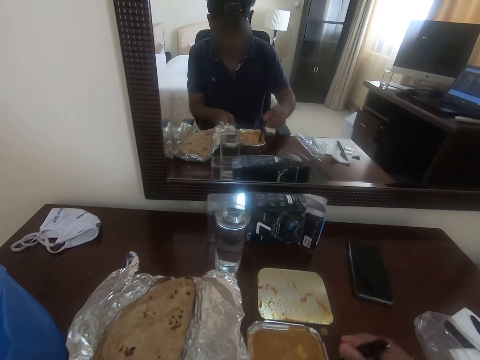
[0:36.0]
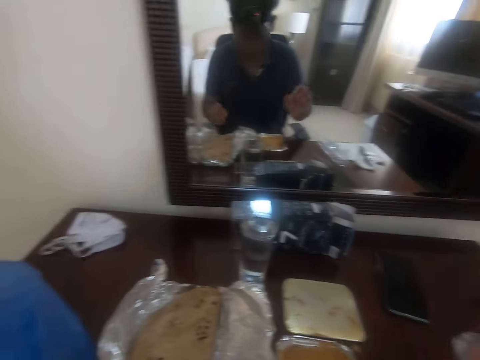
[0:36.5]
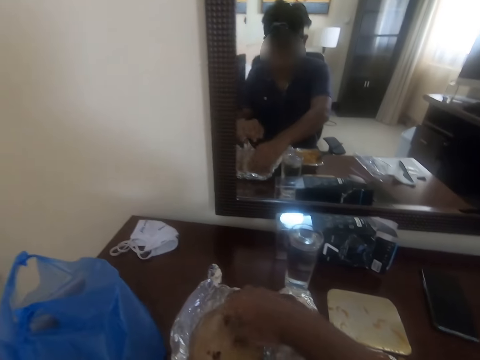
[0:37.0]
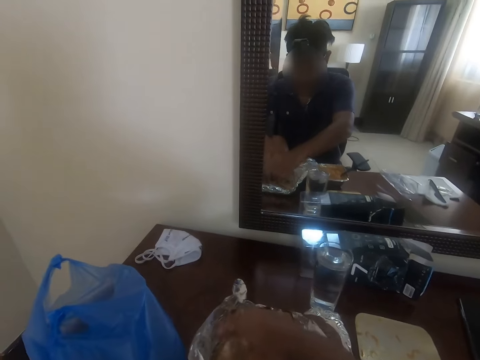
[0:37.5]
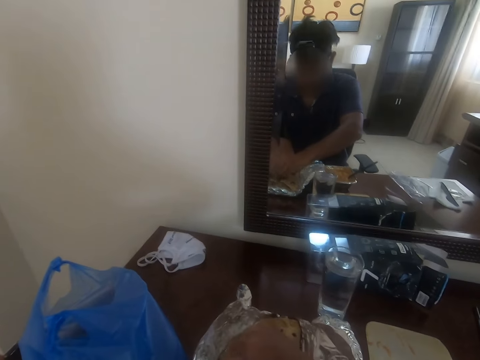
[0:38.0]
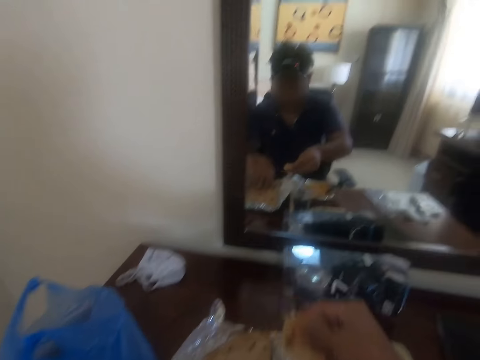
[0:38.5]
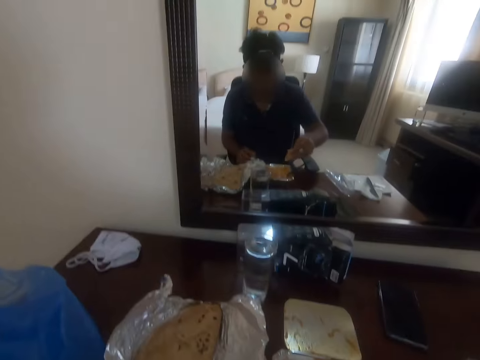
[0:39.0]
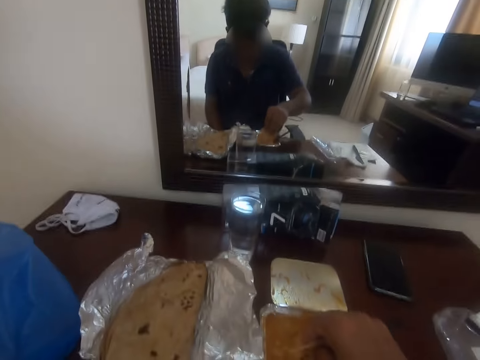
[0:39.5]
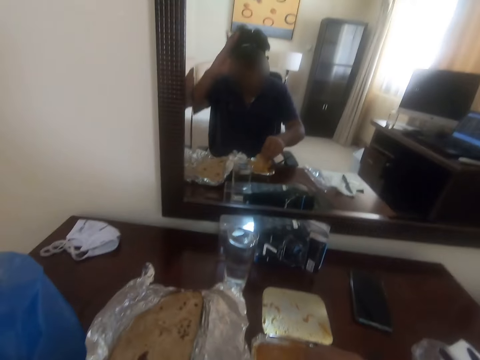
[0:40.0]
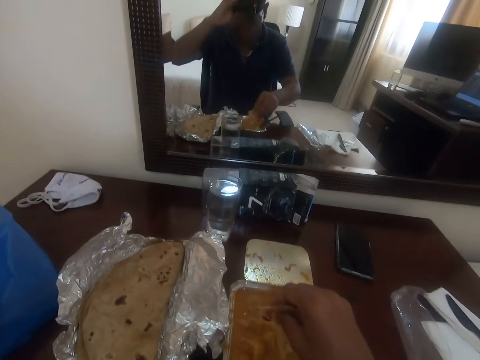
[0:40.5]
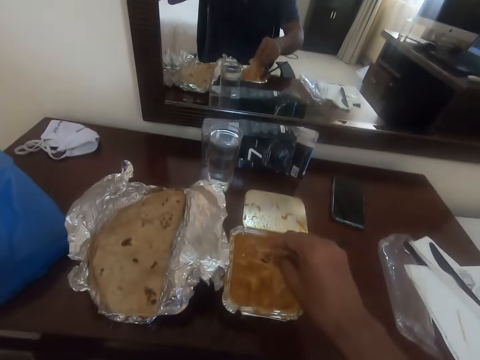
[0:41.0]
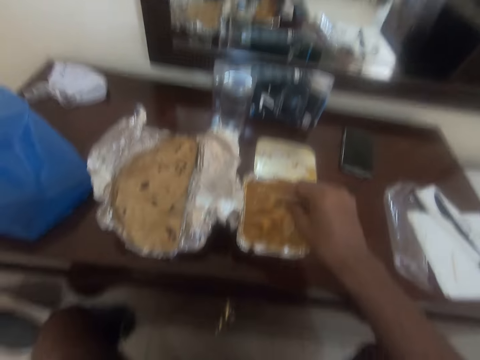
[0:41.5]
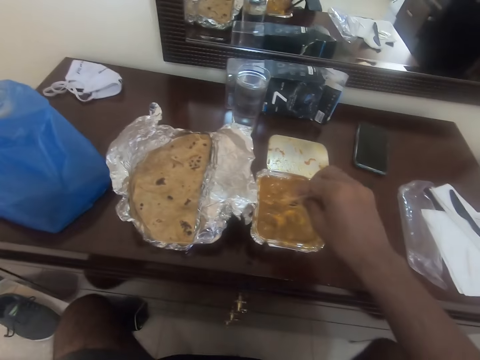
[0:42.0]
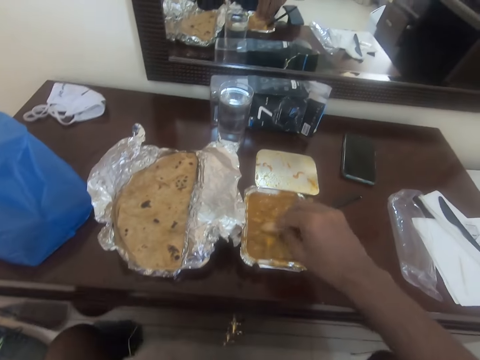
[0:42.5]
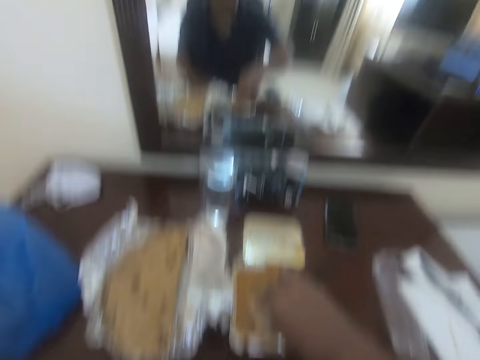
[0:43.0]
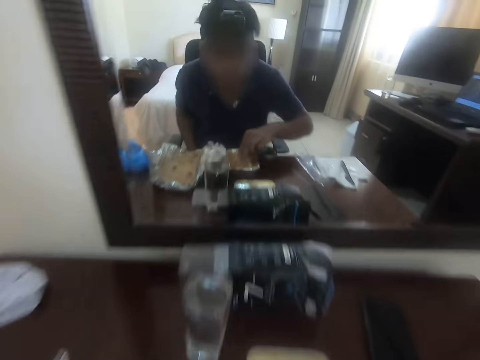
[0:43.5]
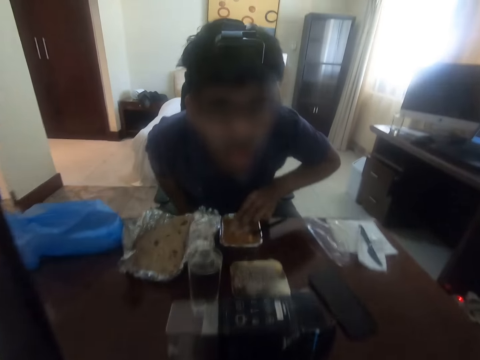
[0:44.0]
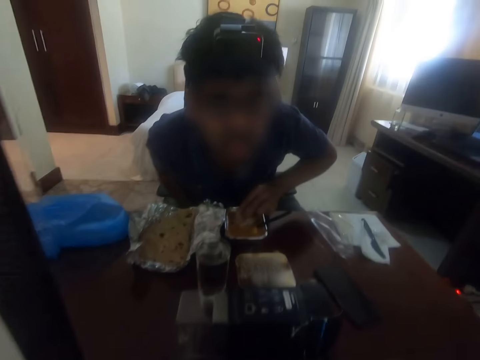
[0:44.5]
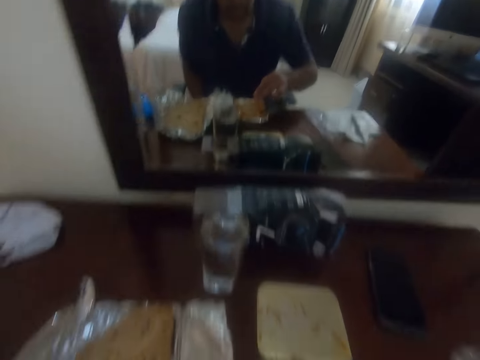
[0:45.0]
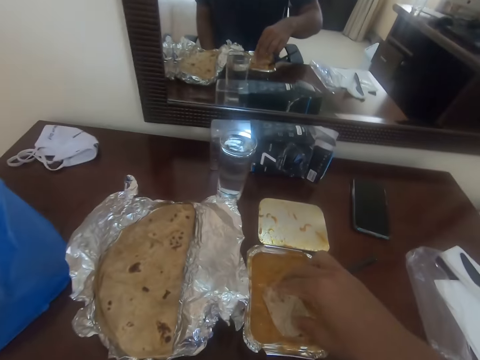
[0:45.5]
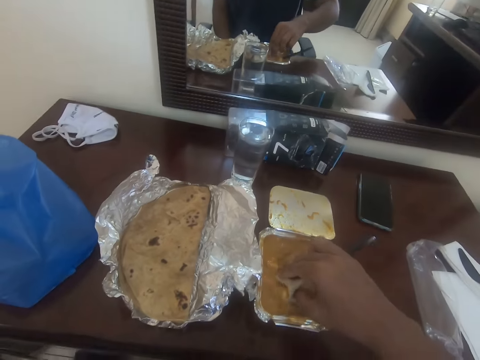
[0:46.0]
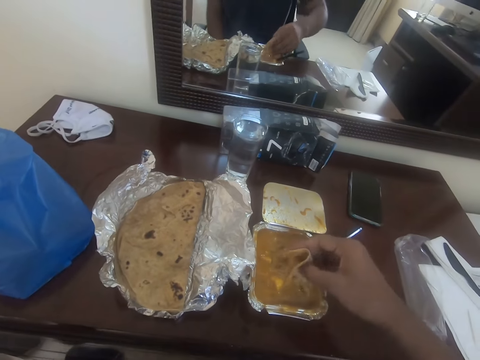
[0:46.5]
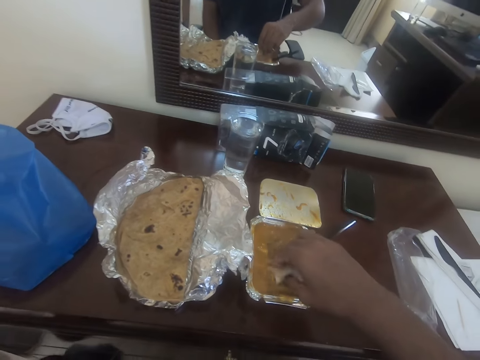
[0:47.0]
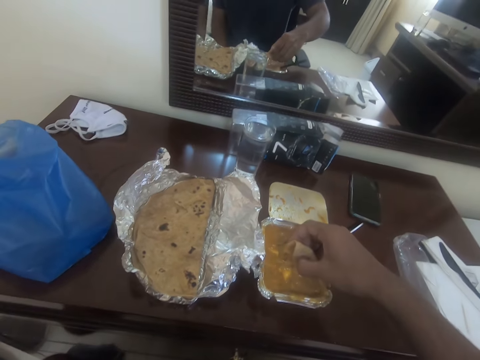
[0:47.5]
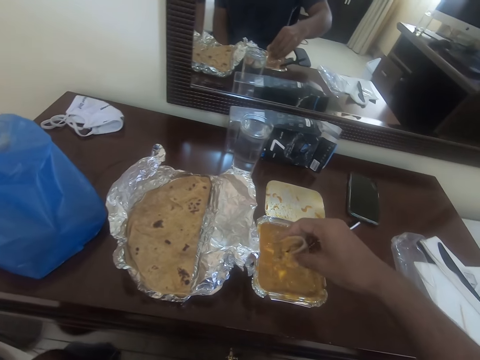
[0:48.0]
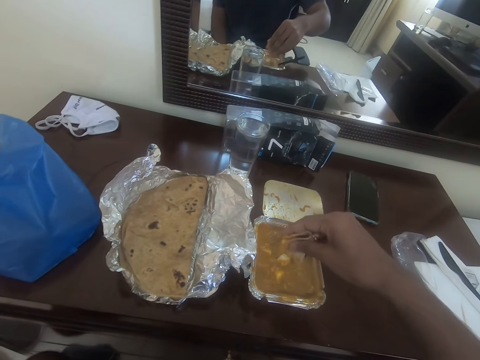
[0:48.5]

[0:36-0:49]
The camera wearer picks the chapati or flatbread. He cuts the chapati from the table. He dips the flatbread in the stew. He stares at the topmost part of the drawers. He dips the flatbread in the stew. He looks at himself in the mirror. He dips the flatbread in the stew.

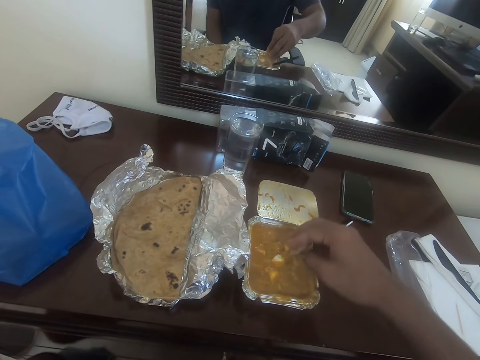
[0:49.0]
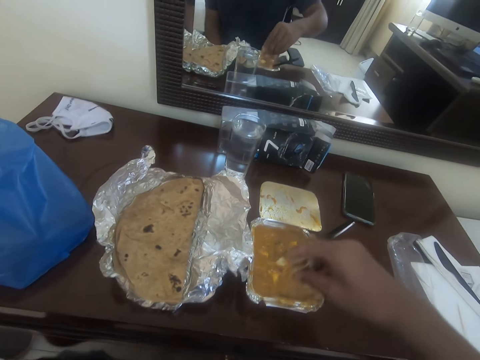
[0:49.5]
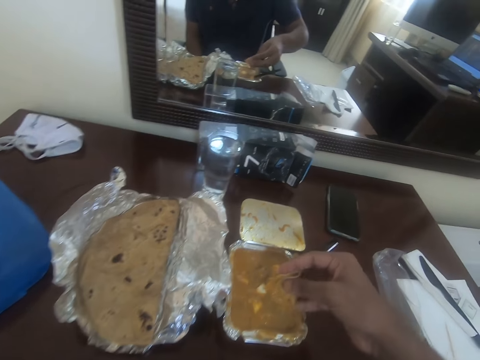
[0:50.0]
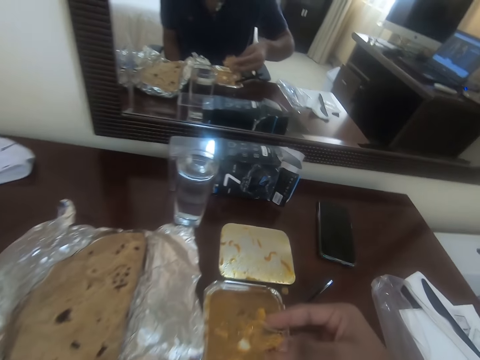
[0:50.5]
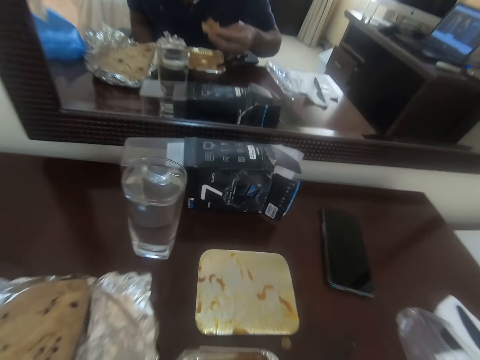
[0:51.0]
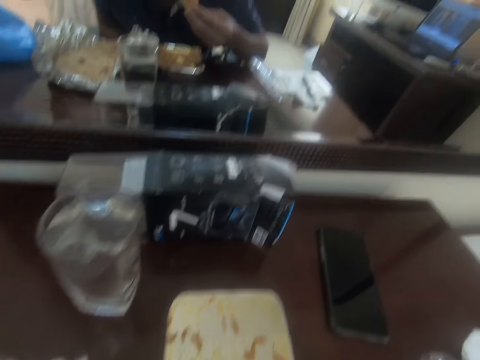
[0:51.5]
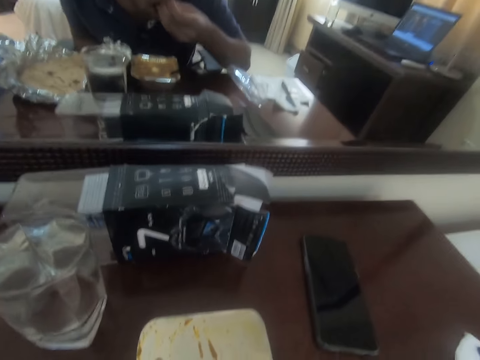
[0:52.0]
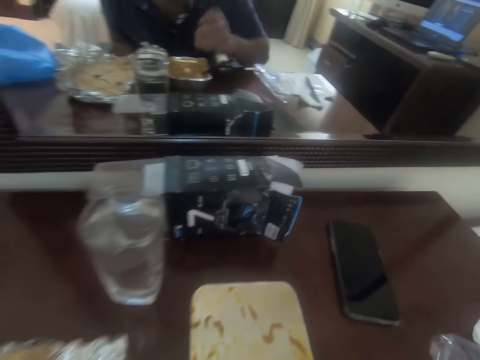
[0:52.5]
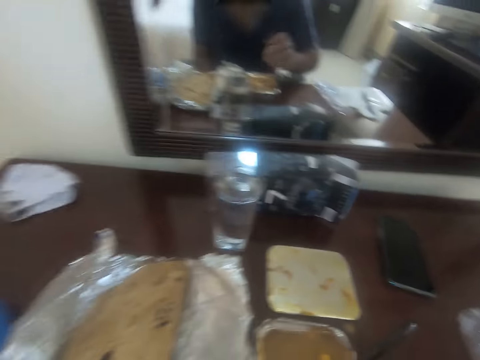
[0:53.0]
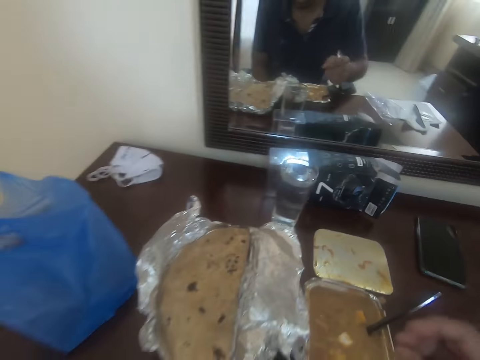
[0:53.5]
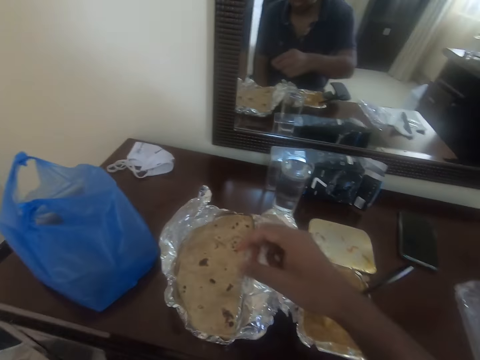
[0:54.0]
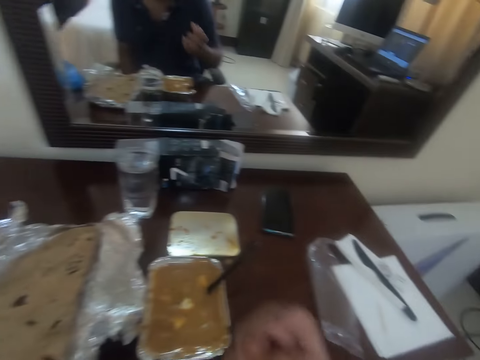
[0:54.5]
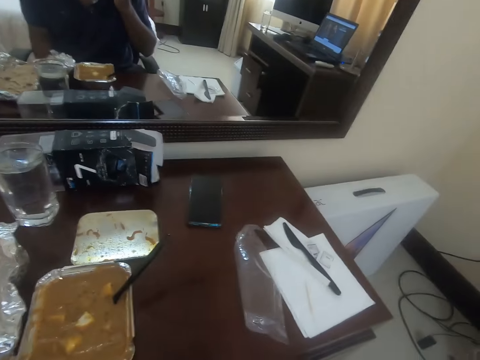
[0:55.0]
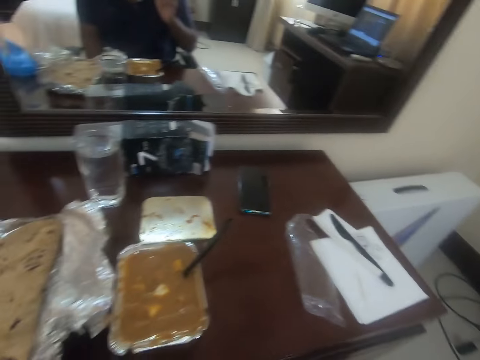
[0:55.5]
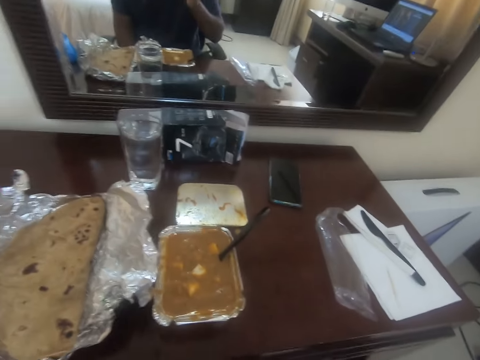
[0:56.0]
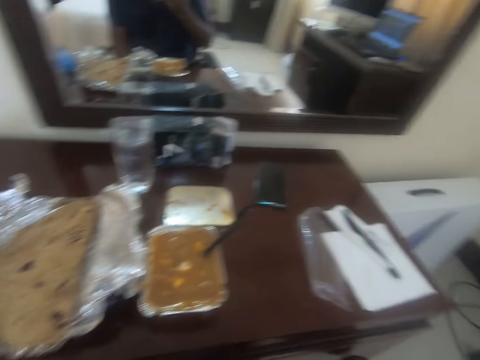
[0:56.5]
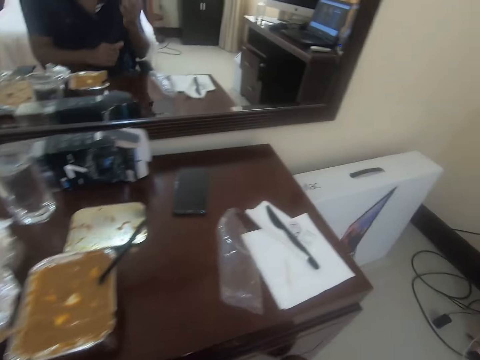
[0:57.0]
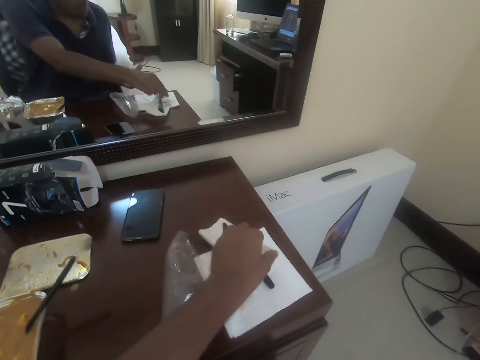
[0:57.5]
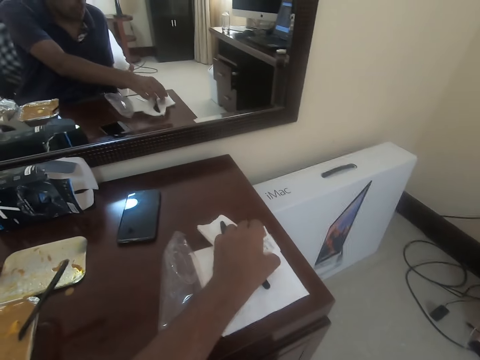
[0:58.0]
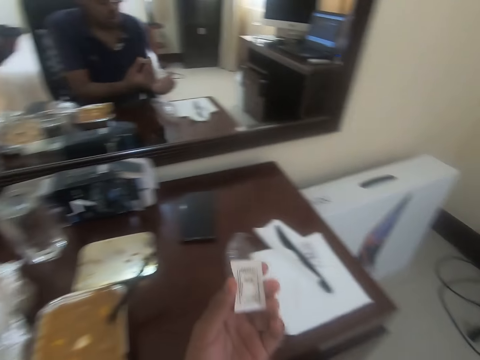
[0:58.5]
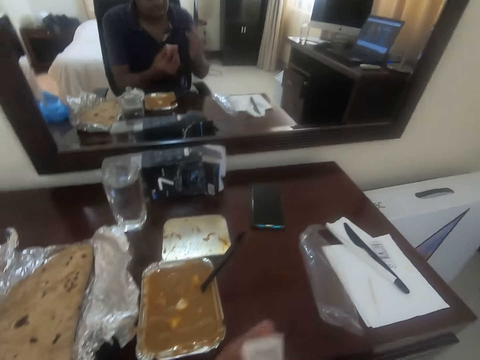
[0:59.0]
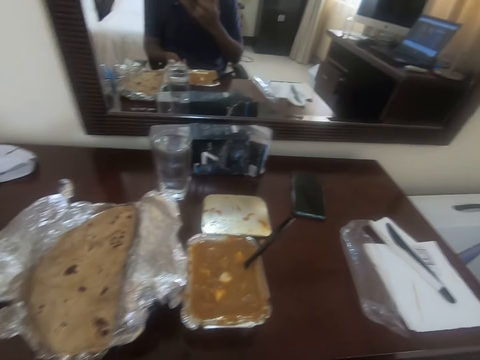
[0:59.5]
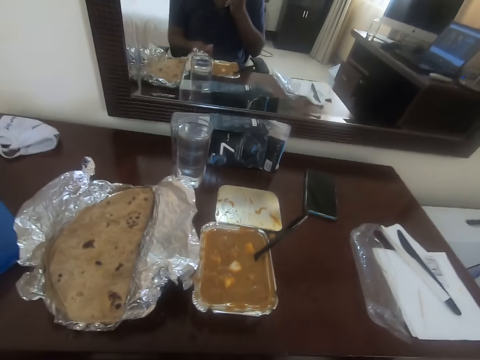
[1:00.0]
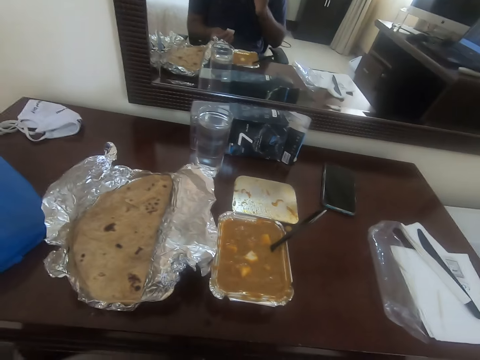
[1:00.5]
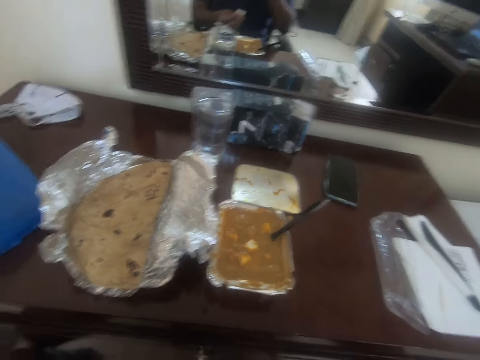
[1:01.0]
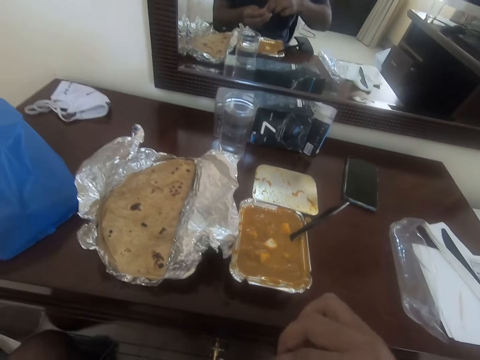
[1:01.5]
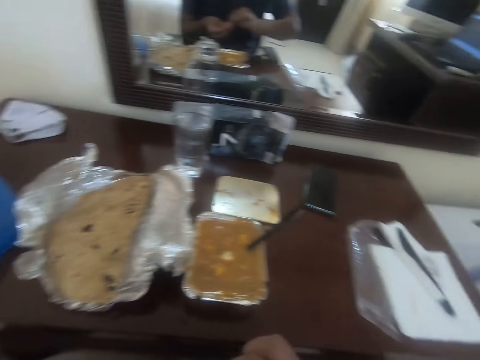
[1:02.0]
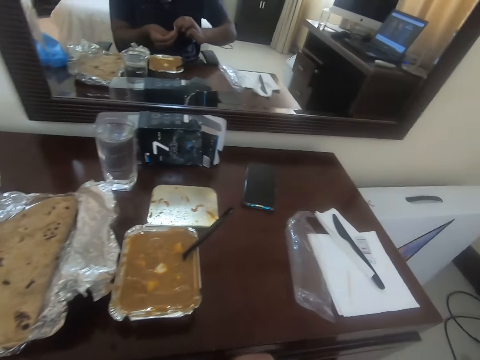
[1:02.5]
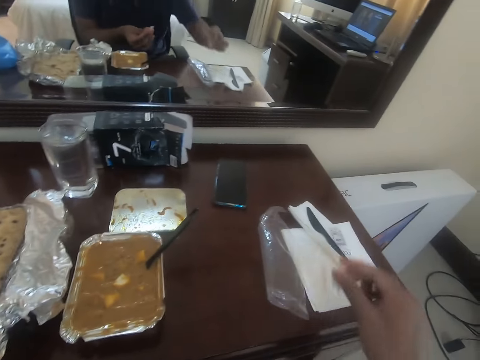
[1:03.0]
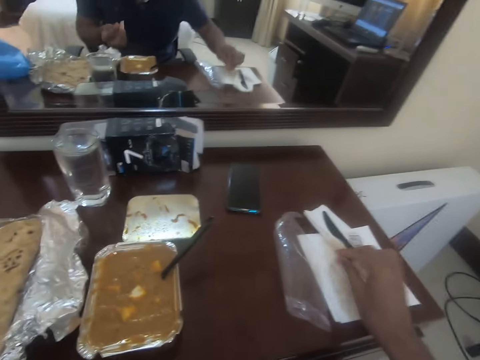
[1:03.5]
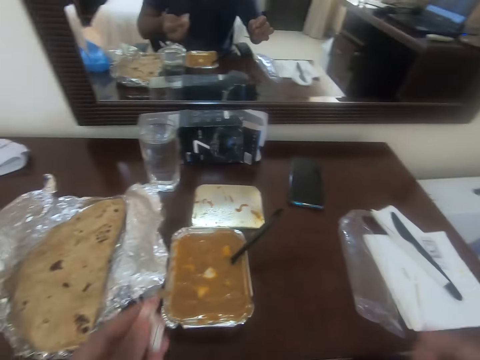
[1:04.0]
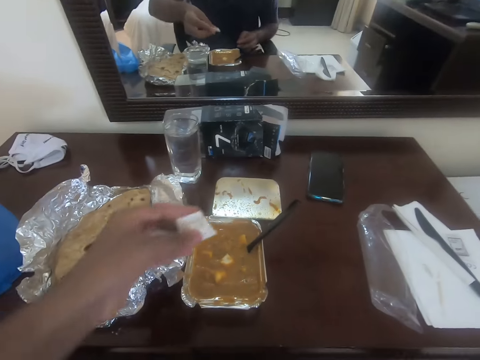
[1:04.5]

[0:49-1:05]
The camera wearer eats the flatbread. They pick up the packet of salt from the table. They stare at the topmost part of the drawers. They place the part of the packet on the serviette.
